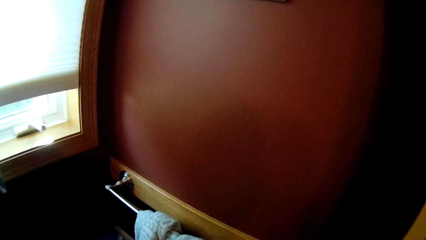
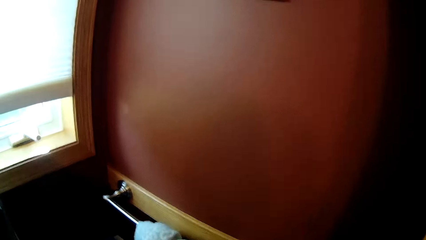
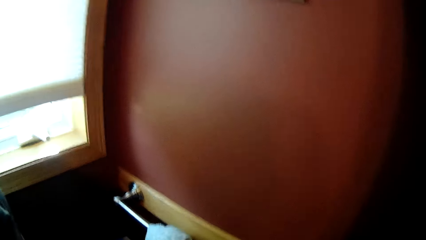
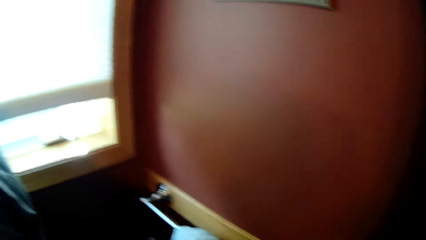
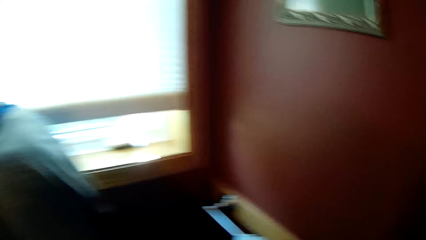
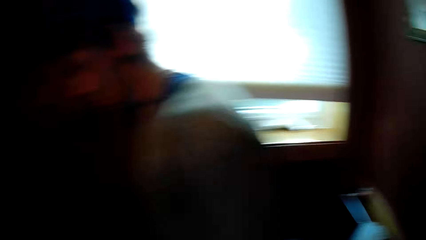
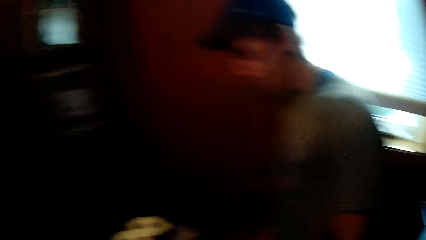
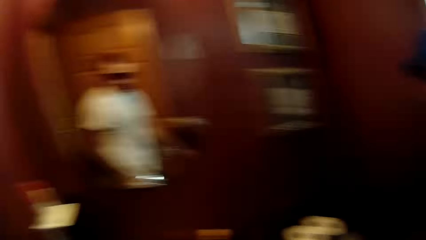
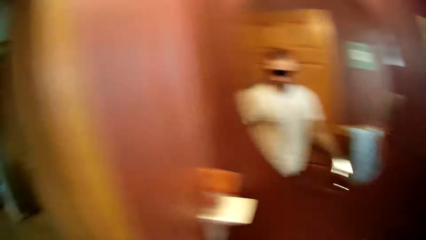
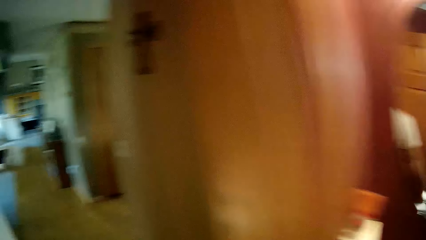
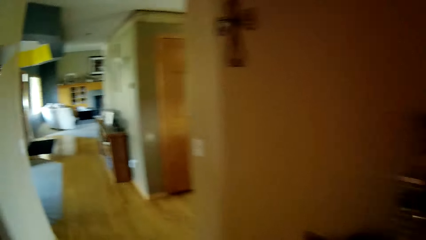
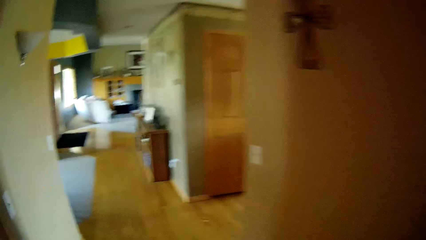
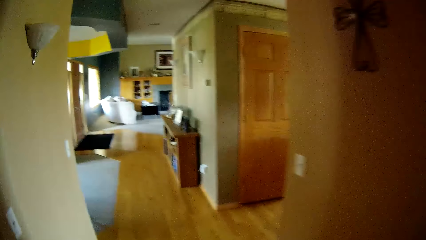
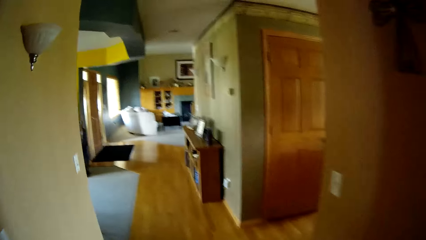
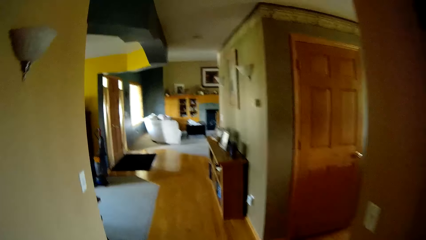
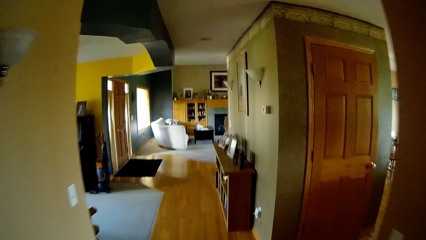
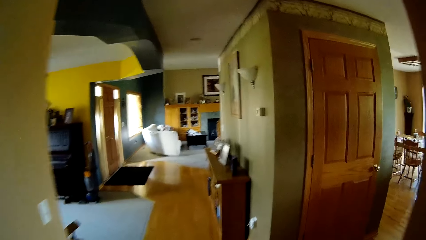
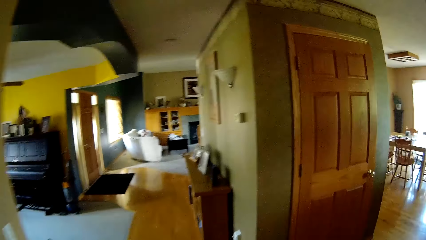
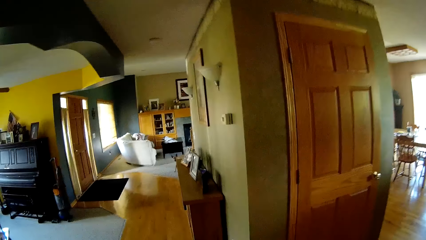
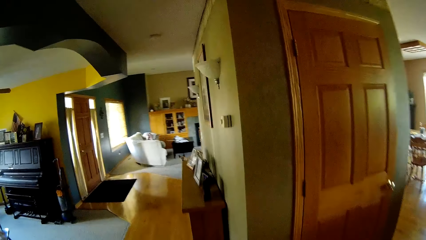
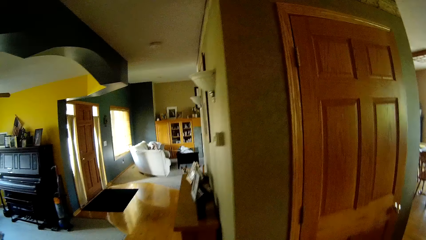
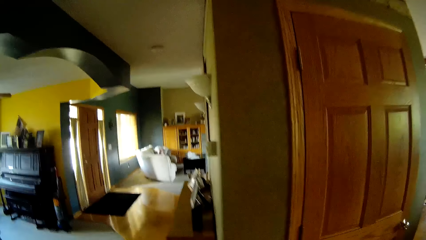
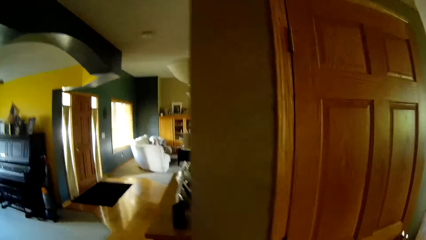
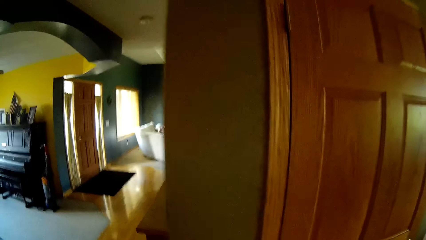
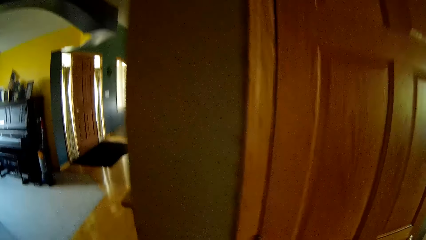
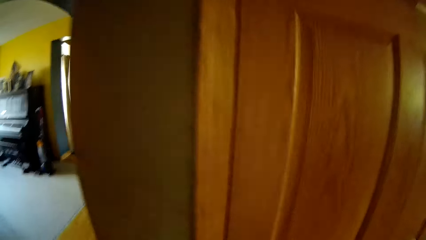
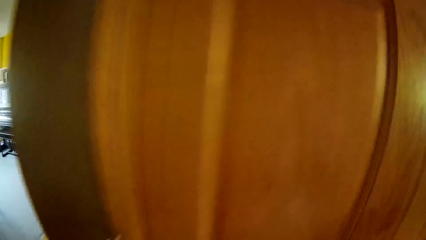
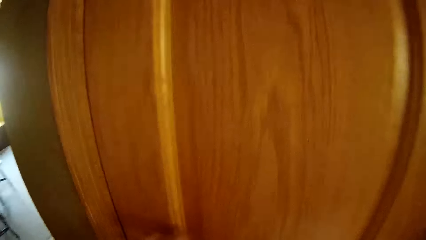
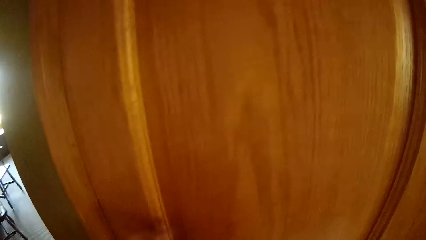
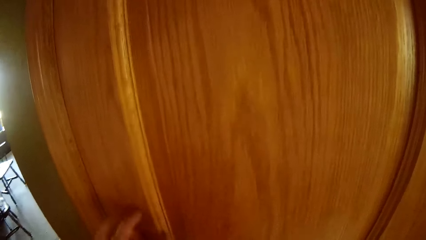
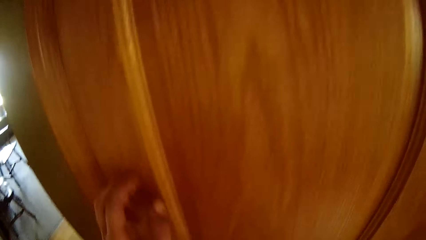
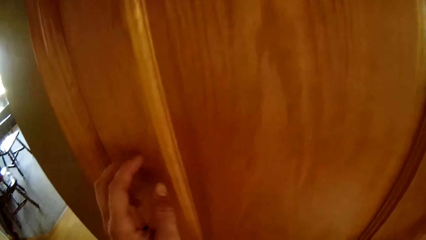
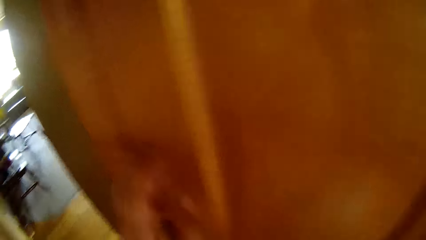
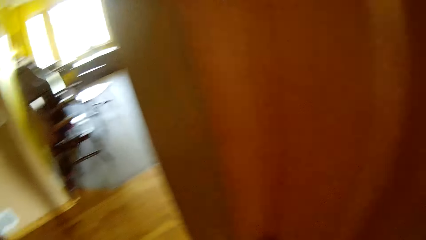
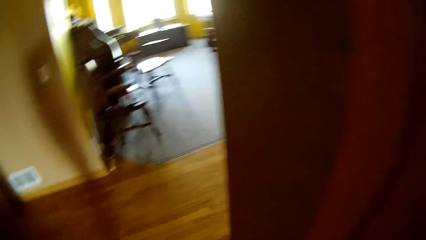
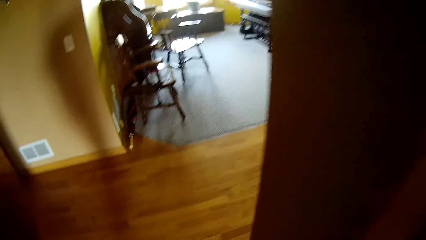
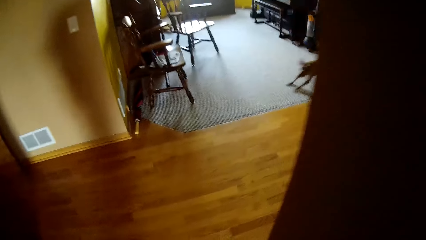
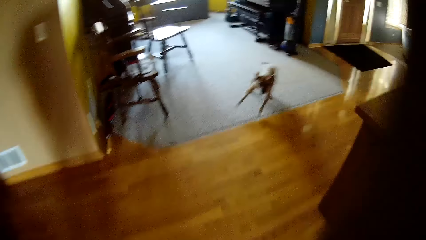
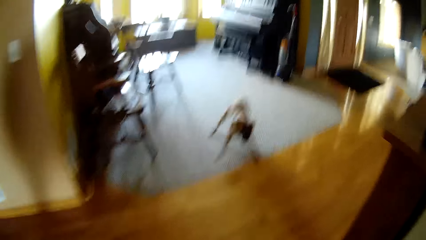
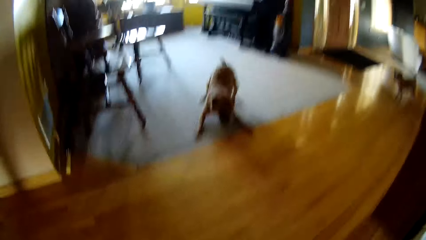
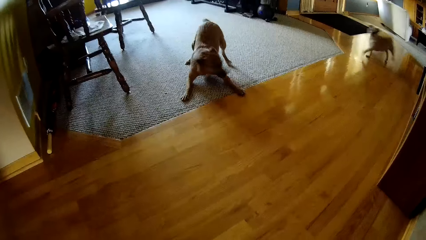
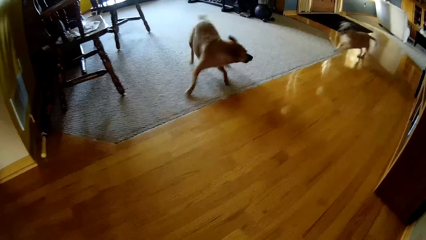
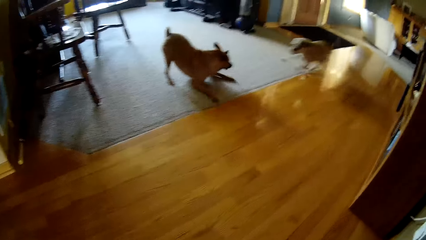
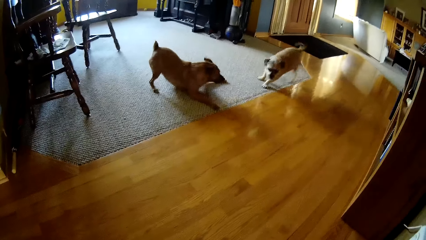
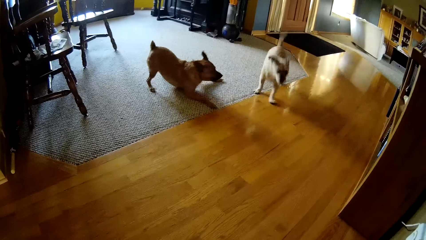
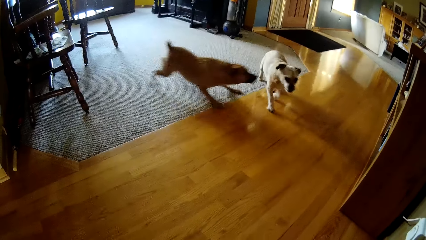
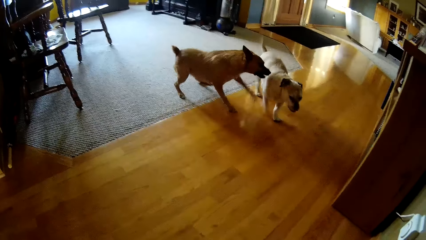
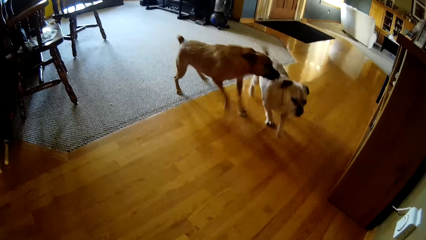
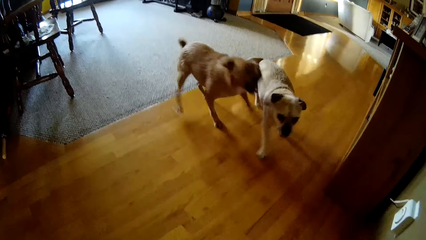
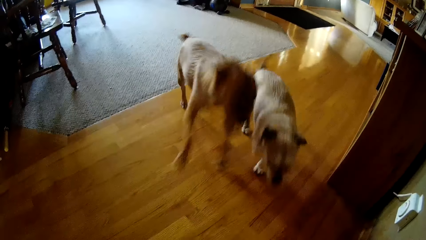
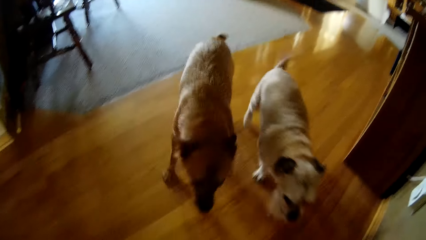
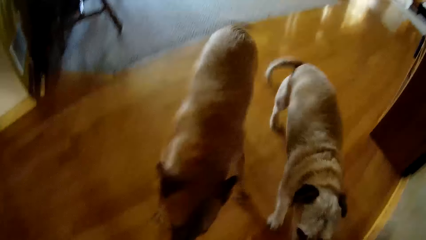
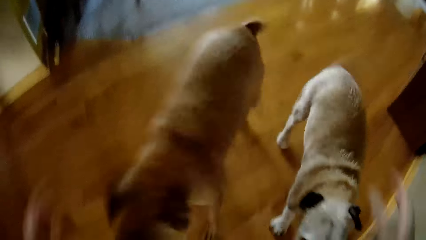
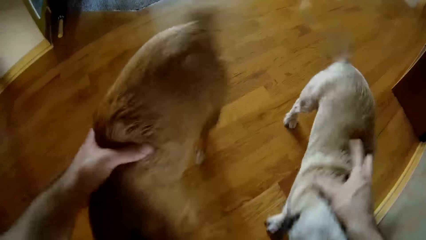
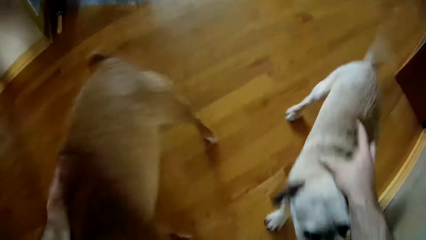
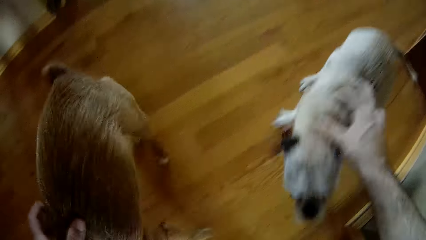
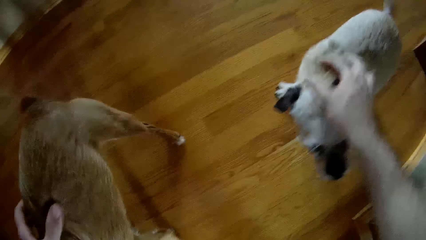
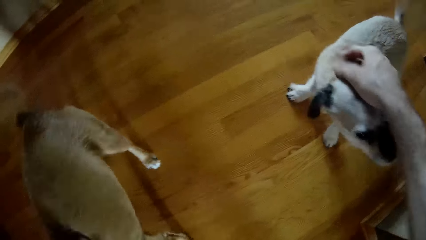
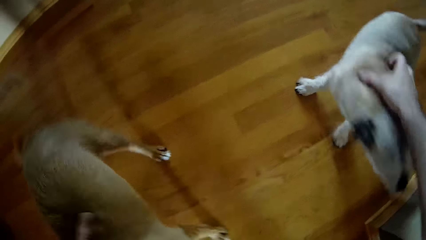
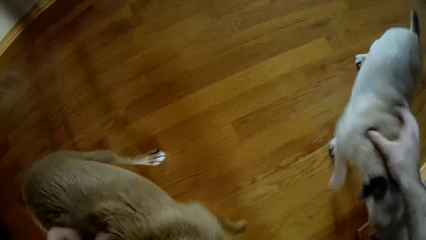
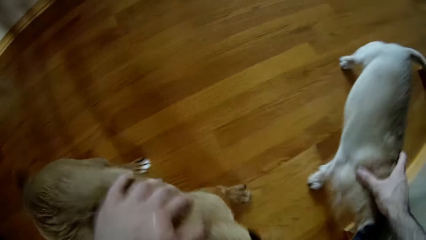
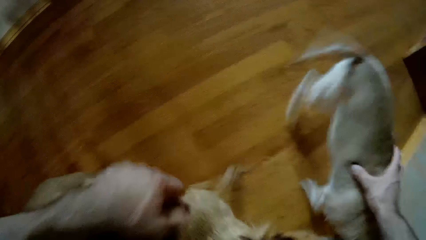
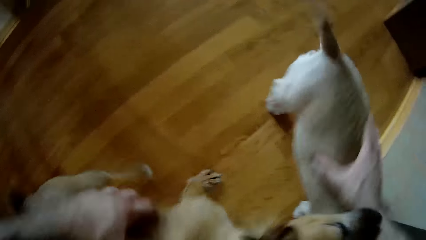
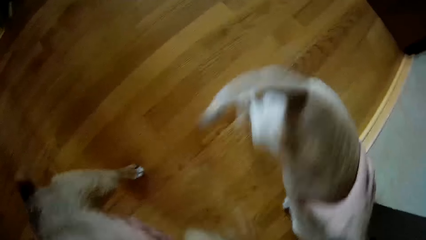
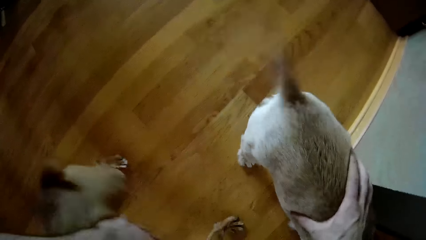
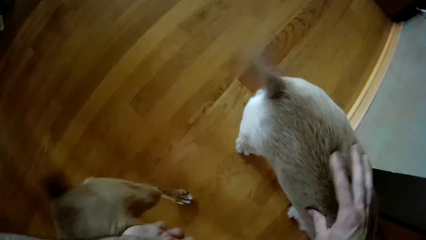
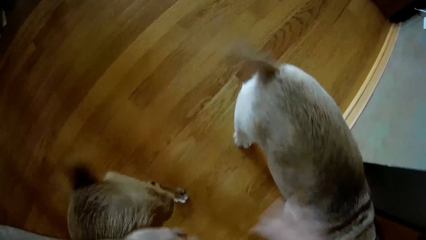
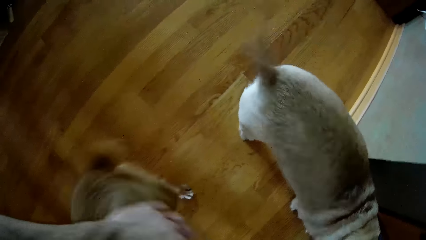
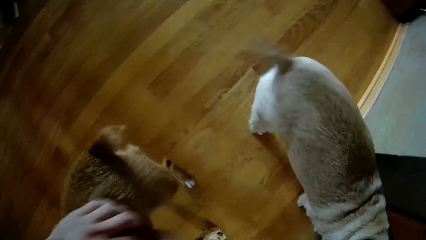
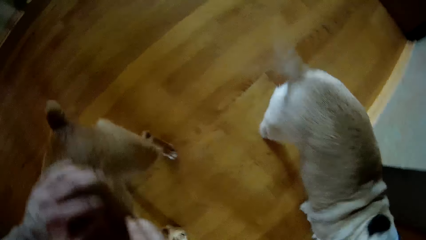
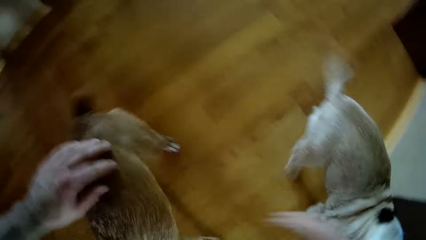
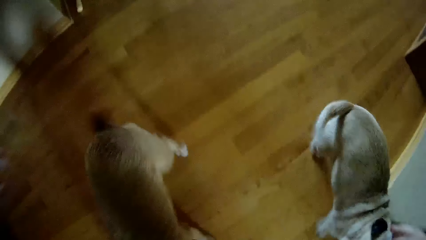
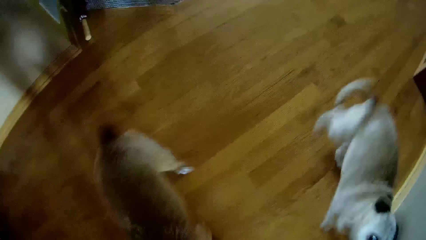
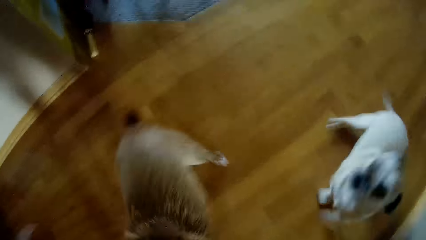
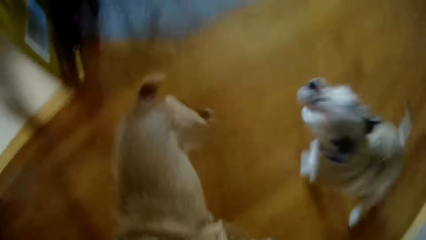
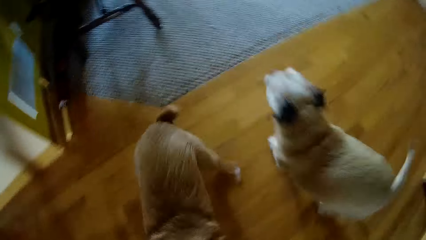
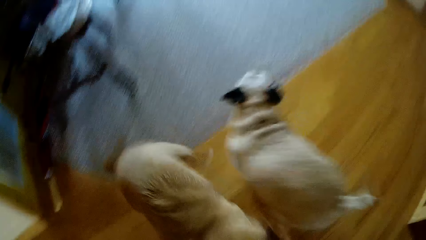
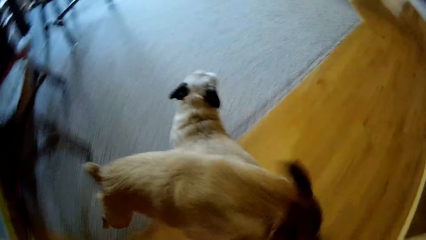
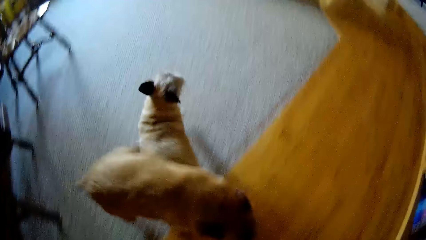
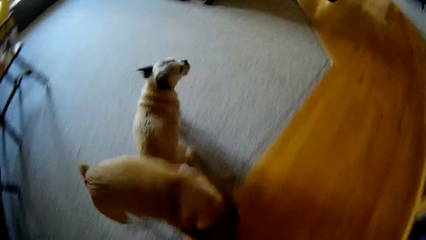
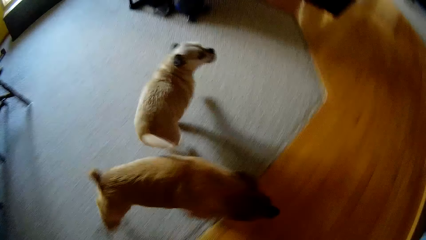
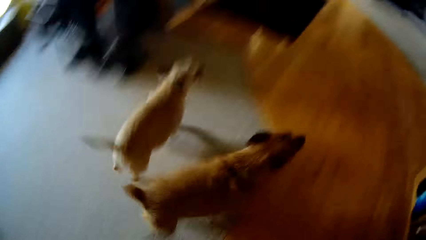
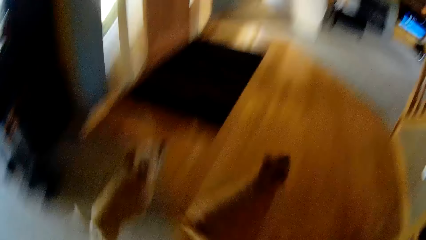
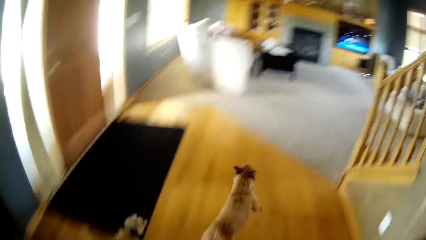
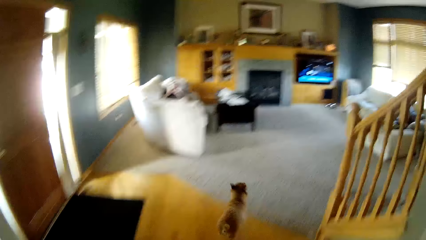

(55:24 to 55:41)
The camera wearer walks out of the restroom. A man moves away. The camera wearer walks around the house. They touch the door. They look in the direction of the dogs in the house. They walk around the house. They pet the dogs. They play with the puppies. They keep looking at the dogs in the sitting room.
